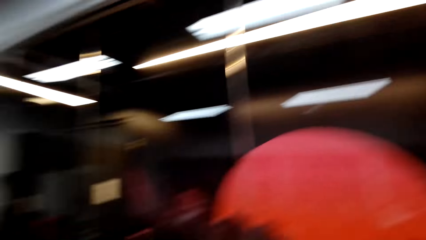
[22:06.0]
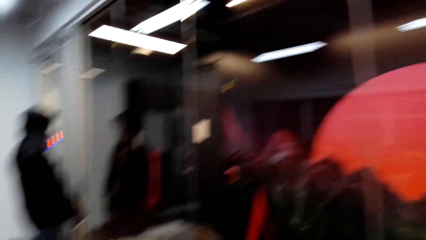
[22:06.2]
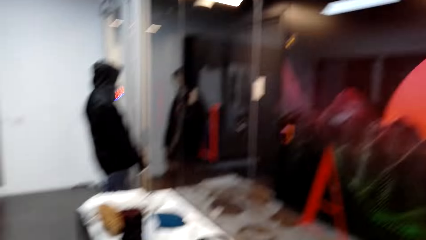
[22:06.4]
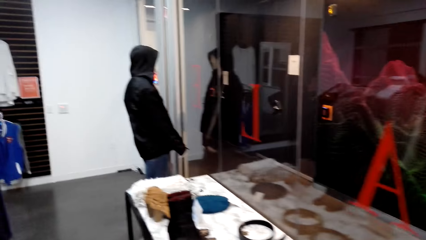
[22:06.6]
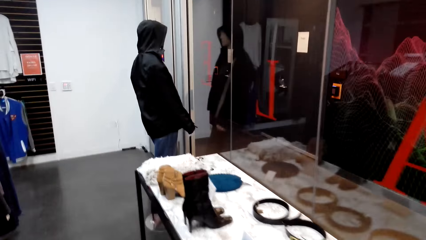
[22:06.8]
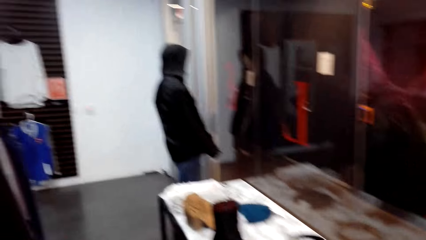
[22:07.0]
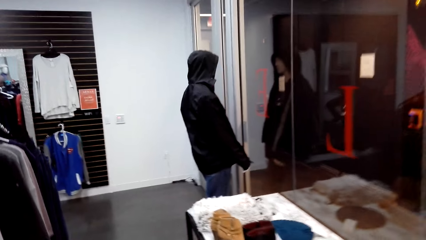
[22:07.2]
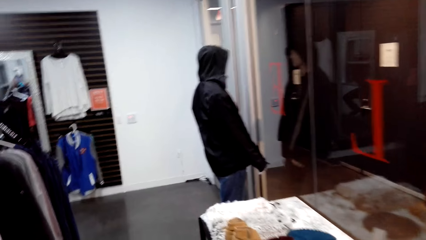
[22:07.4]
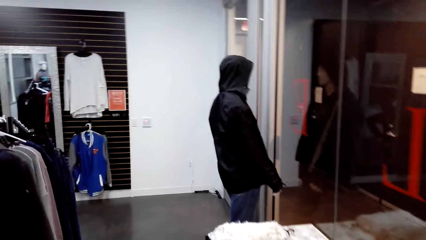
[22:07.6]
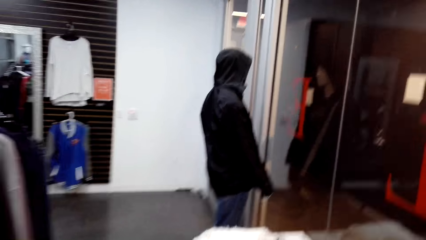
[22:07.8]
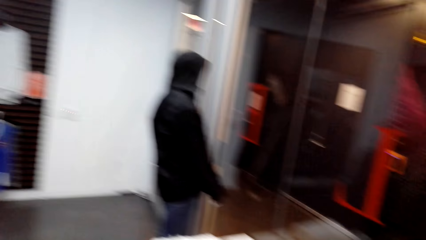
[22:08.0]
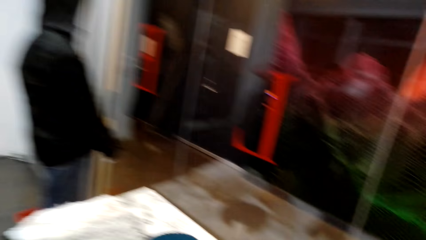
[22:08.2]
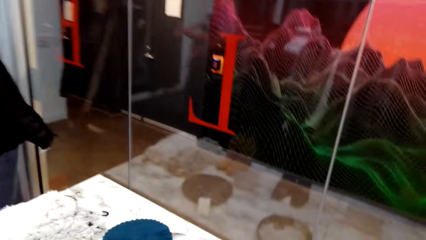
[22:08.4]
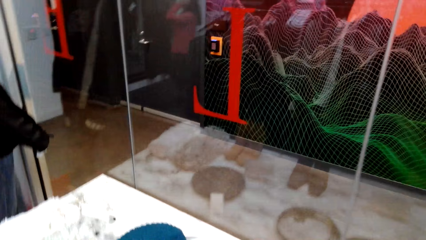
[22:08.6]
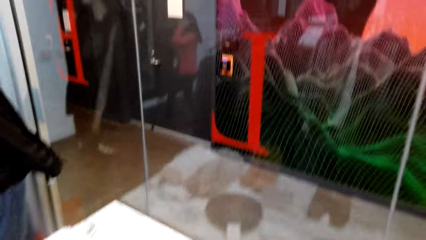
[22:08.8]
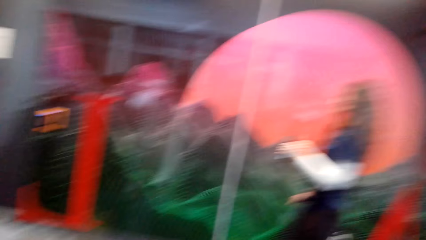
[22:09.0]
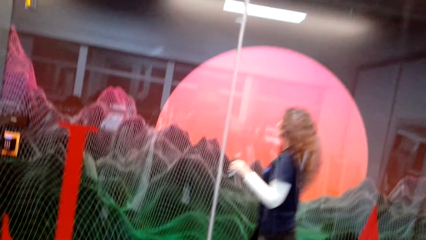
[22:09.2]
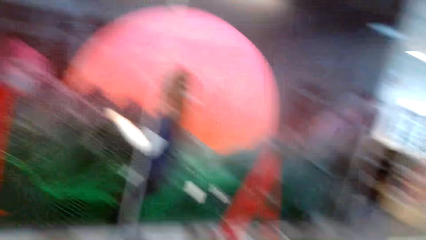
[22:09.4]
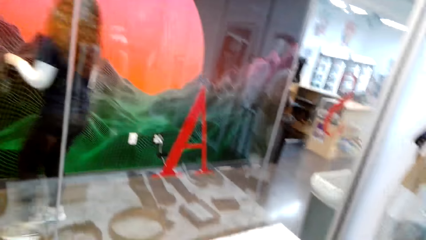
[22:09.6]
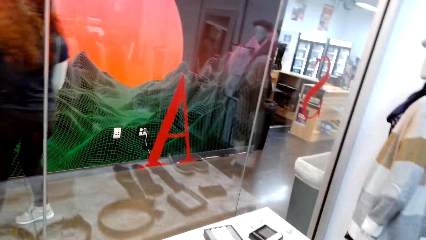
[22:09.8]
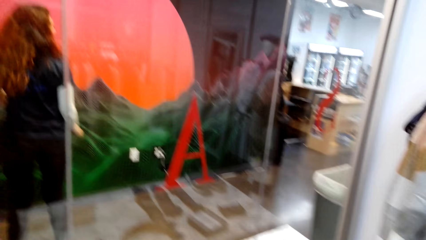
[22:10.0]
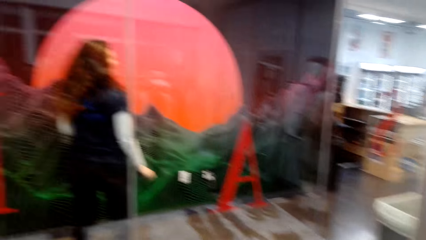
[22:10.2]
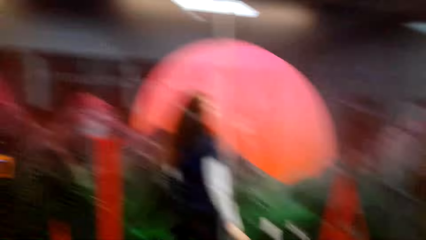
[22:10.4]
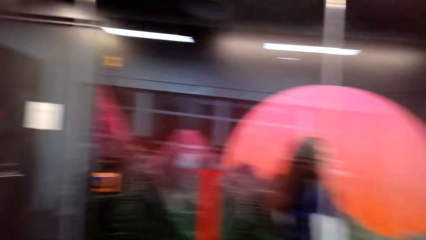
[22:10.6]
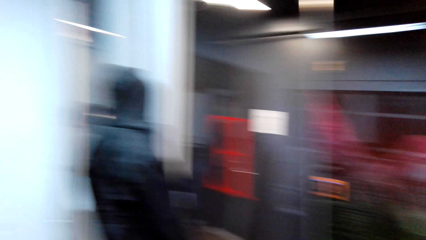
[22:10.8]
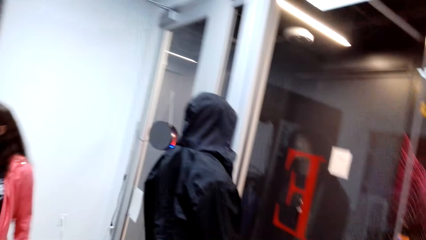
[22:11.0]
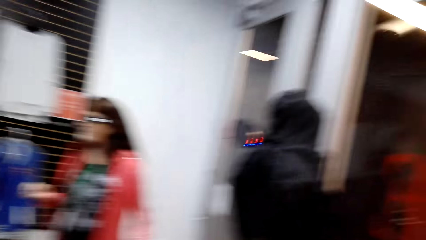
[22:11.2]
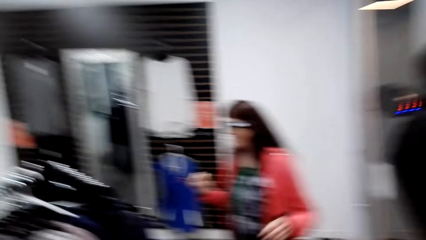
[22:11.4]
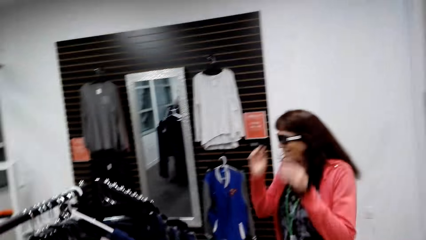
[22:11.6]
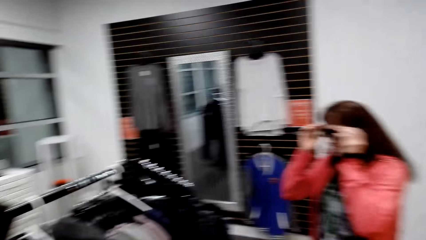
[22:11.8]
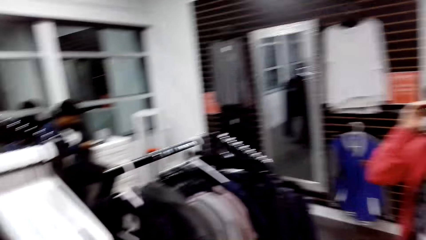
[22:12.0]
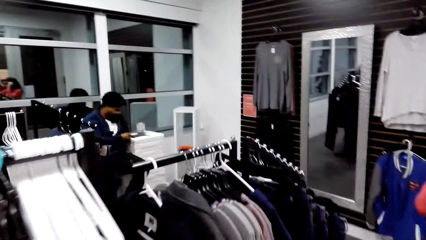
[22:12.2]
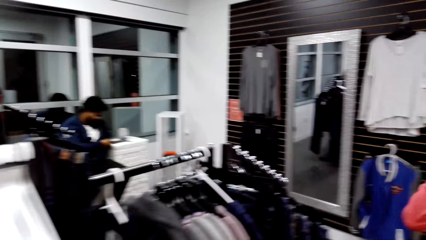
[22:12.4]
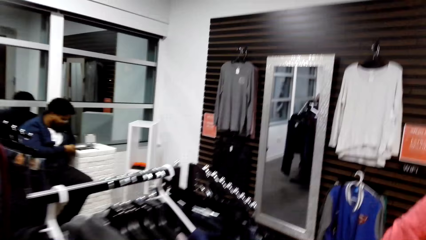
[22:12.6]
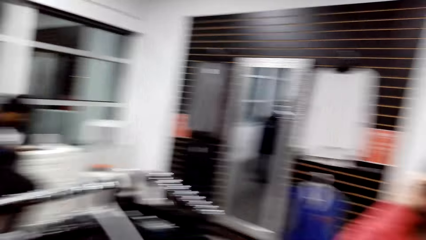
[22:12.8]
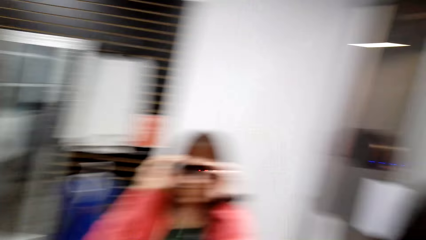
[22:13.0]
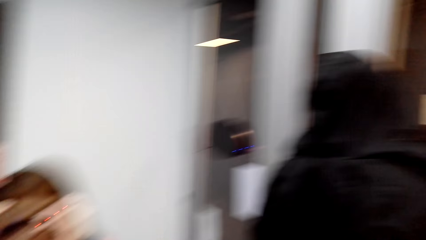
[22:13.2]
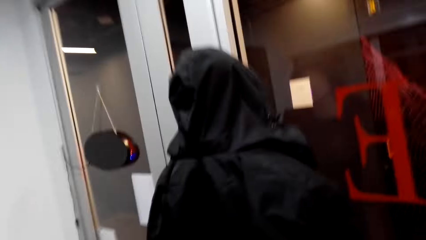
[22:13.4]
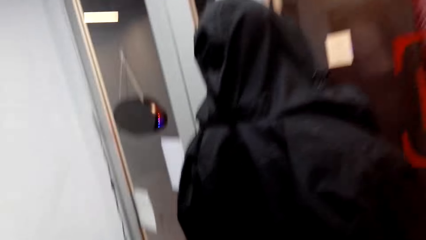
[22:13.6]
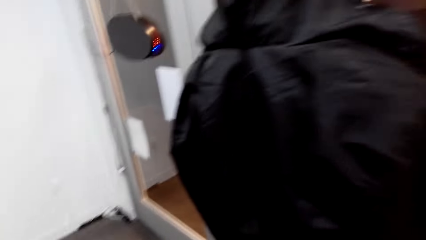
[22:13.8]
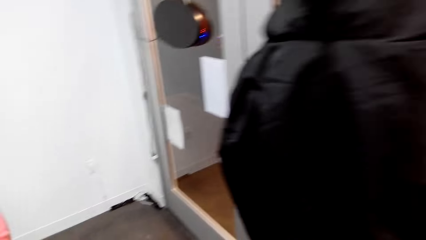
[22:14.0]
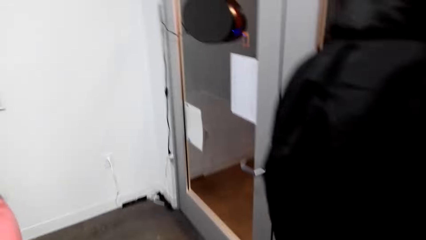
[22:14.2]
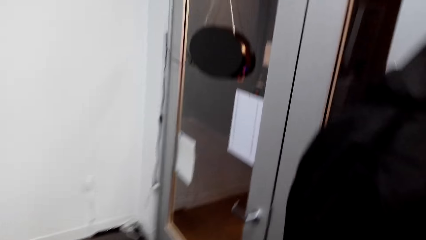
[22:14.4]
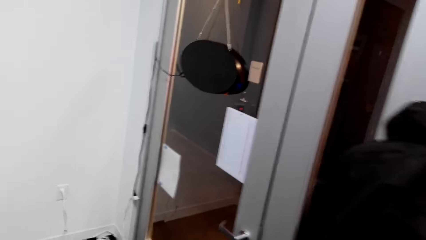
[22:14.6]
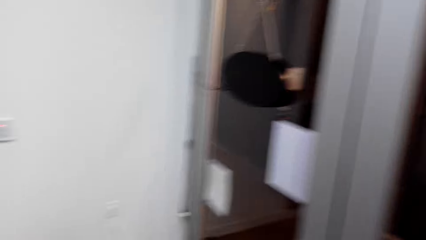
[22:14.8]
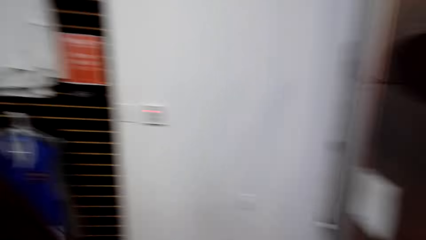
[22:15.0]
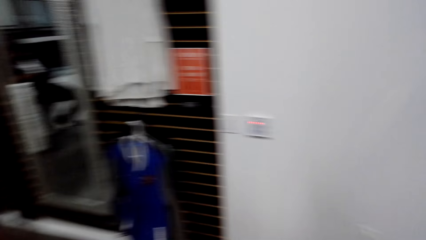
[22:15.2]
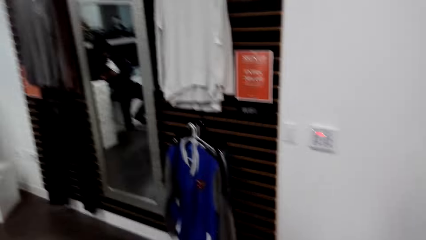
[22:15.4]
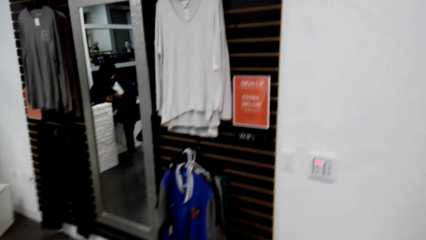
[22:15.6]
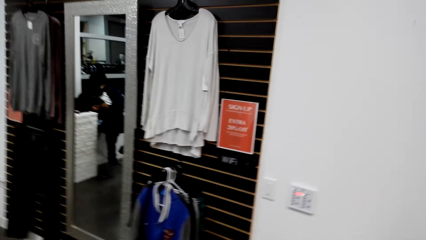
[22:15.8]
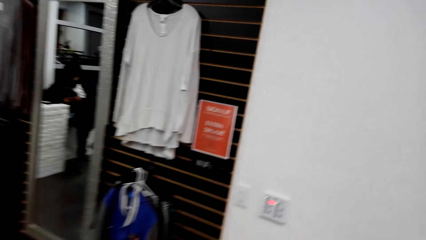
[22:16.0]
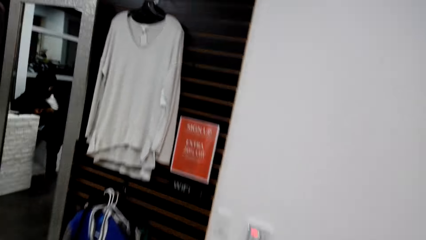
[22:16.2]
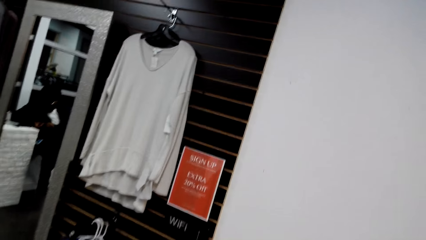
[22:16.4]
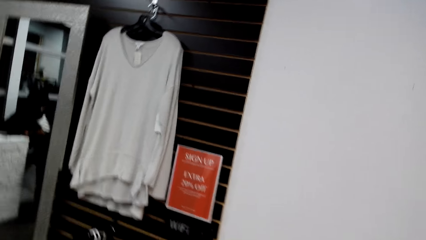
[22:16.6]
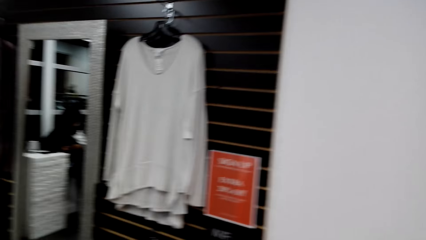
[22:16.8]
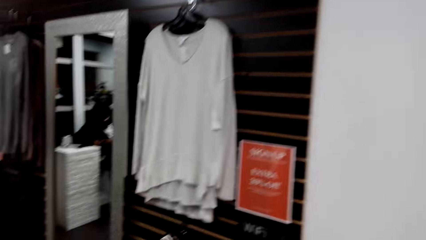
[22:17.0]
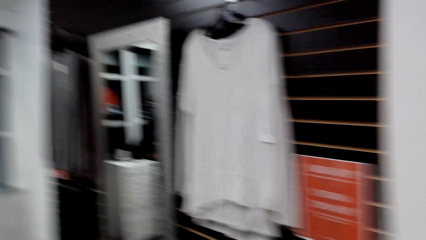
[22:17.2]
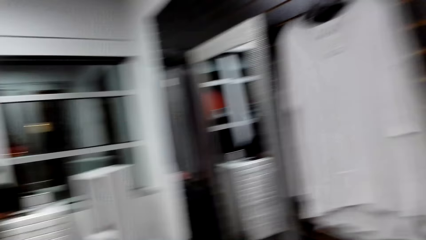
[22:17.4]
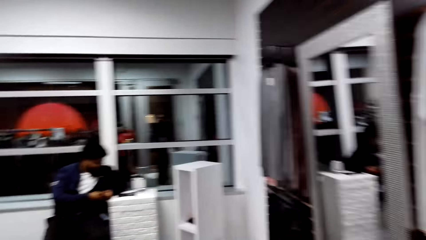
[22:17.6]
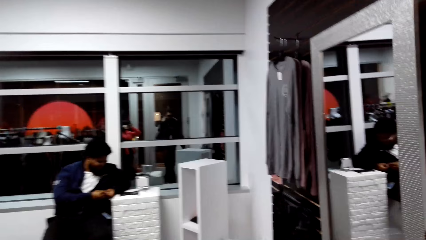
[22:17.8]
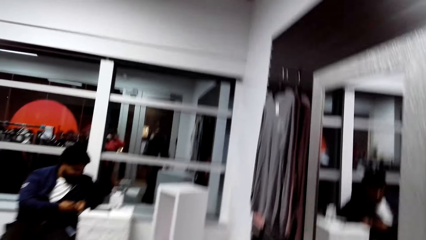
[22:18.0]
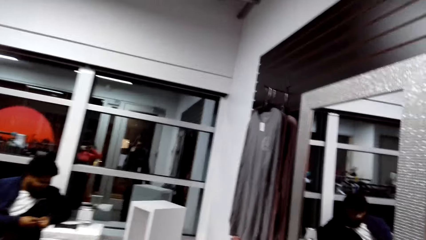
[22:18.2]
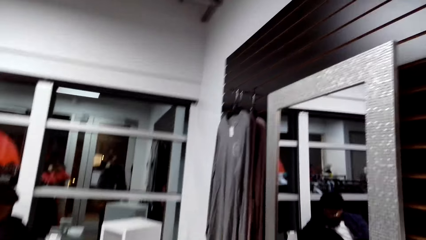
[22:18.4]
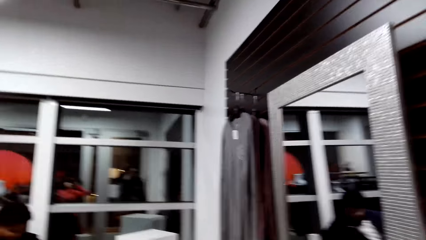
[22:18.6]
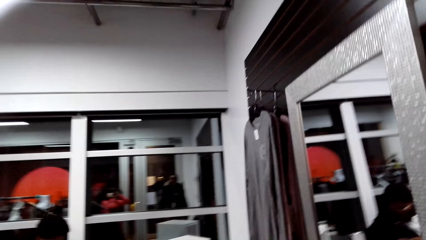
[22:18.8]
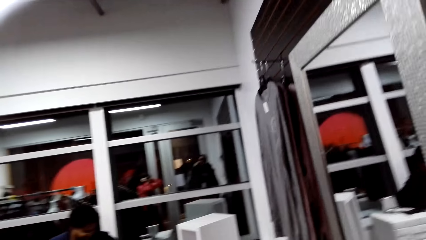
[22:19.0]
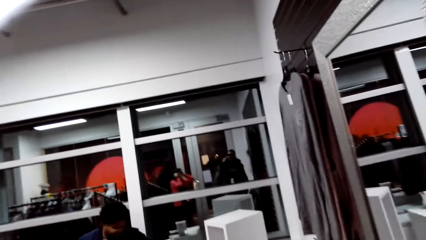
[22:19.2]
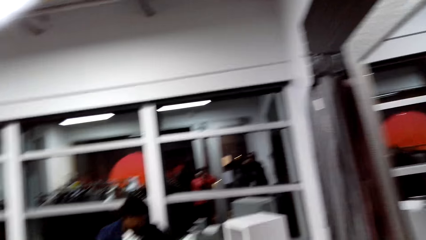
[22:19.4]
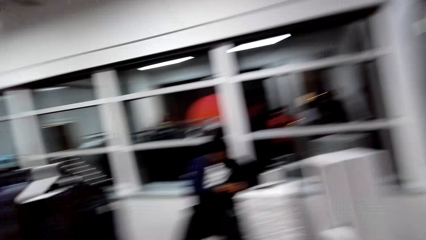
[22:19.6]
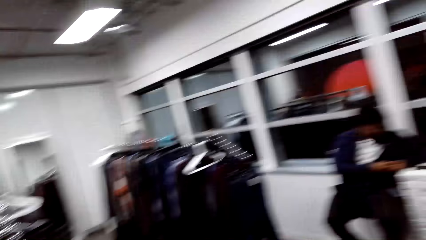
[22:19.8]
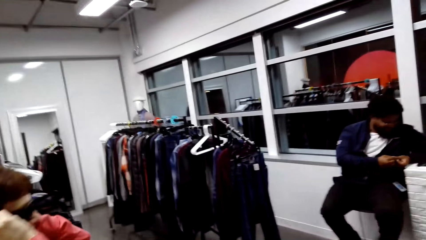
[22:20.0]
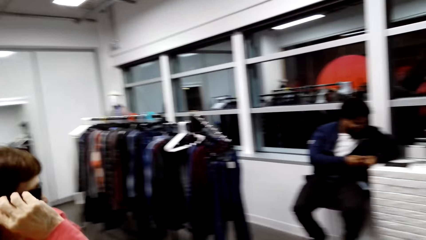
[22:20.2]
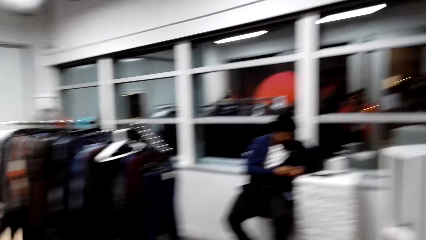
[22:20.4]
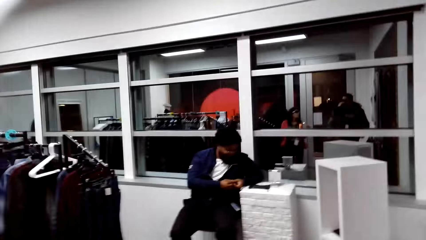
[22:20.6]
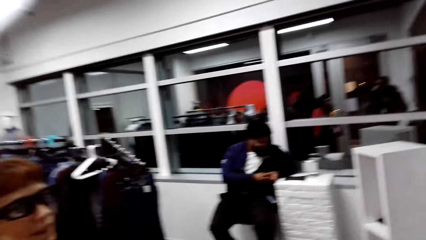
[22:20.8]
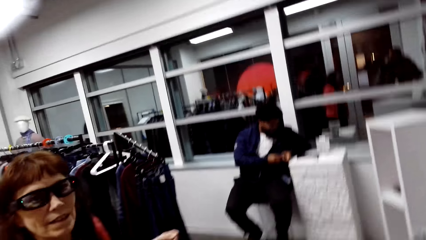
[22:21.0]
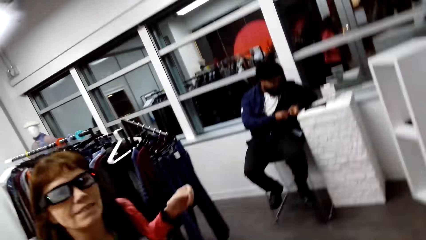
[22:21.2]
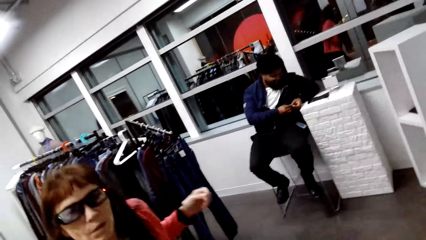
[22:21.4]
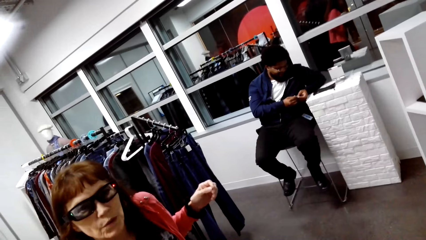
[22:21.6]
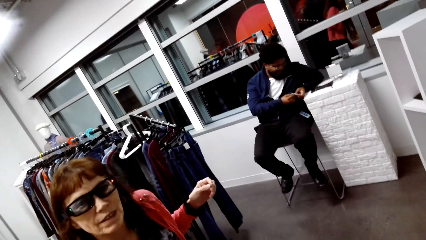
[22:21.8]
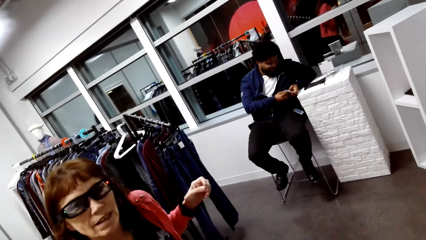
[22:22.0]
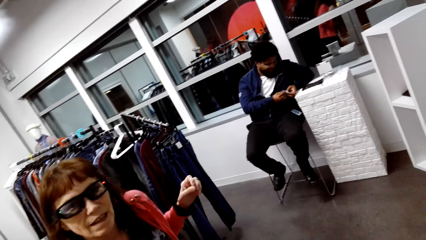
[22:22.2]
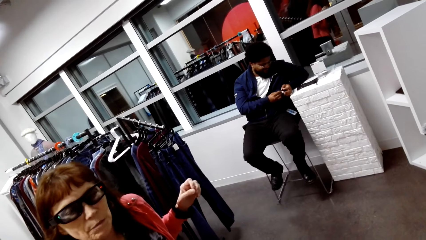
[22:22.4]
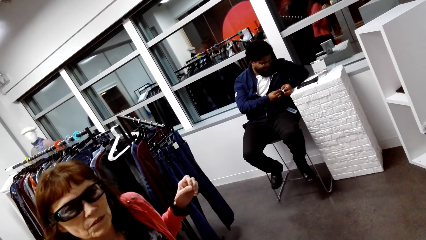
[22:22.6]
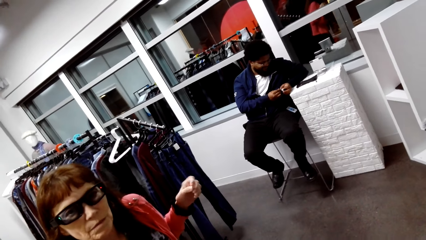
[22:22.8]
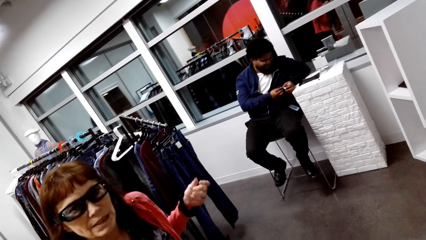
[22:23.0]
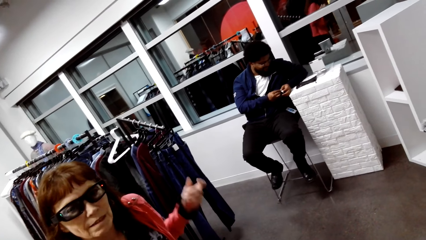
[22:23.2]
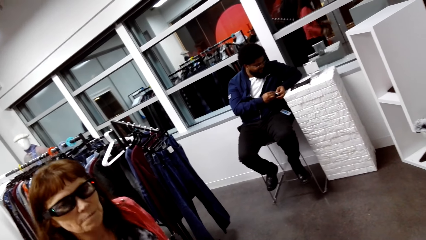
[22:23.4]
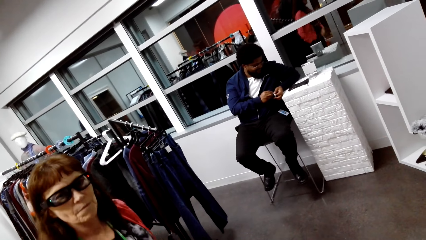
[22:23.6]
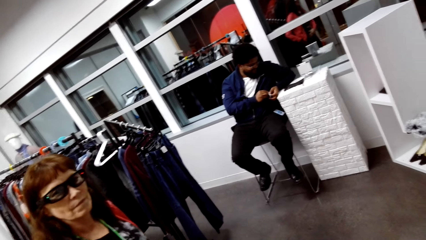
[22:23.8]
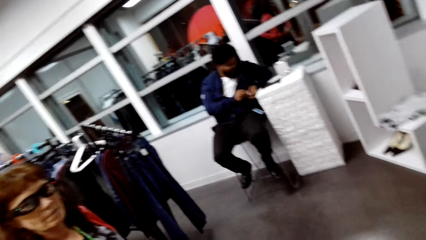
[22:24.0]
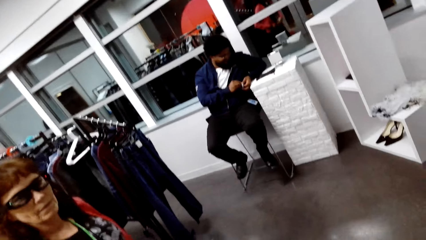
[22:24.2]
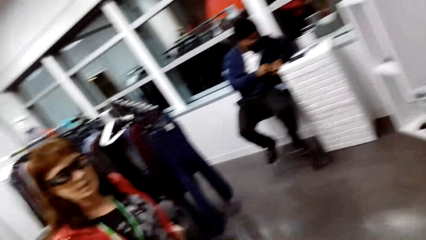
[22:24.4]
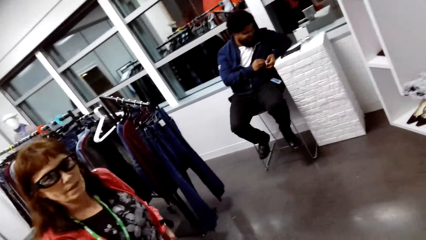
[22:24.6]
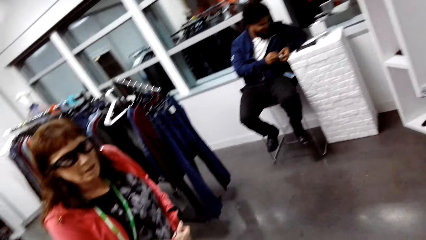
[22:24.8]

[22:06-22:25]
The camera wearer looks around the clothing store. They walk around the clothing store. They dialogue with a woman. They walk around the clothing store. They converse with the woman.
